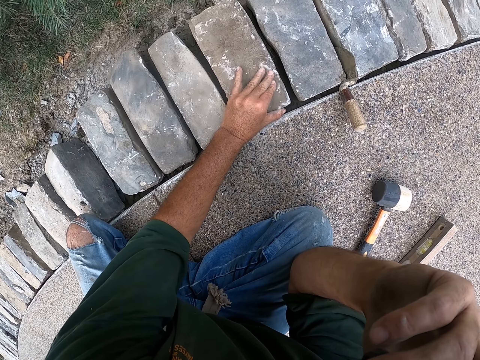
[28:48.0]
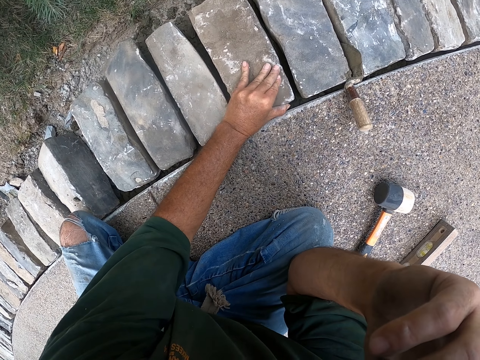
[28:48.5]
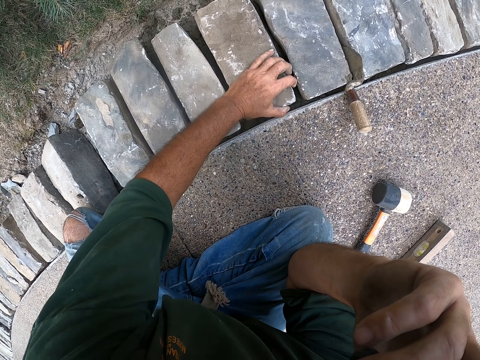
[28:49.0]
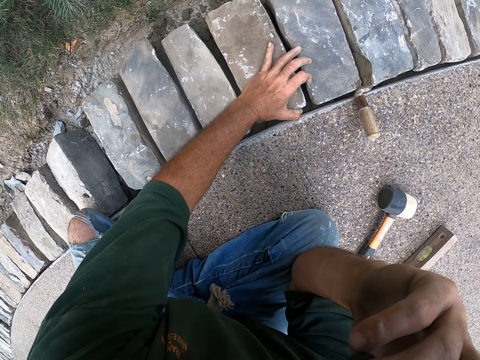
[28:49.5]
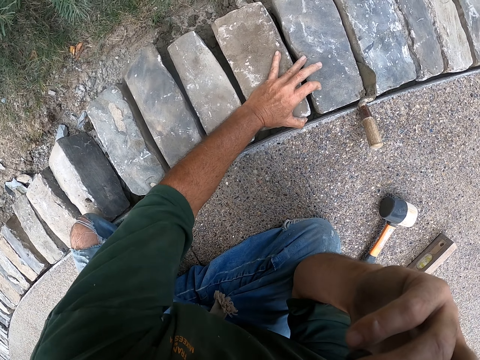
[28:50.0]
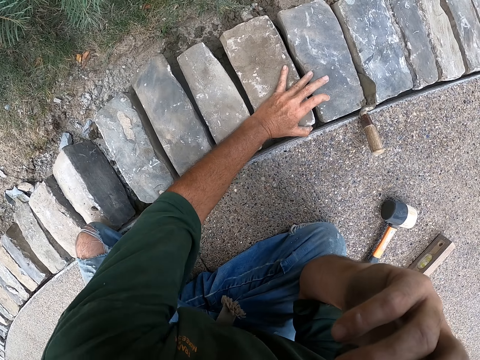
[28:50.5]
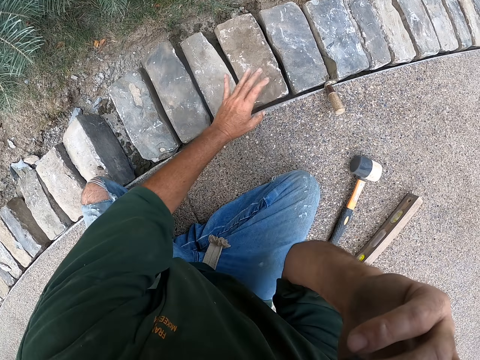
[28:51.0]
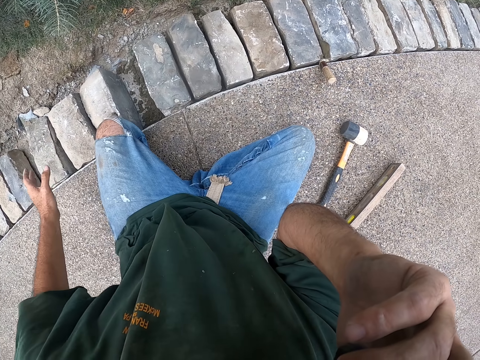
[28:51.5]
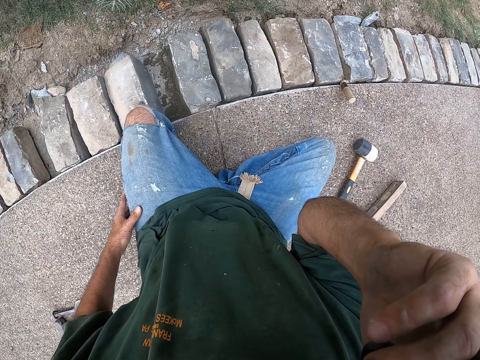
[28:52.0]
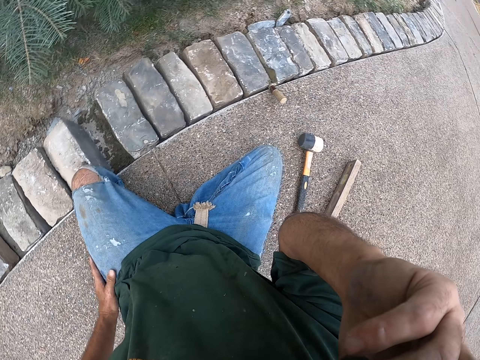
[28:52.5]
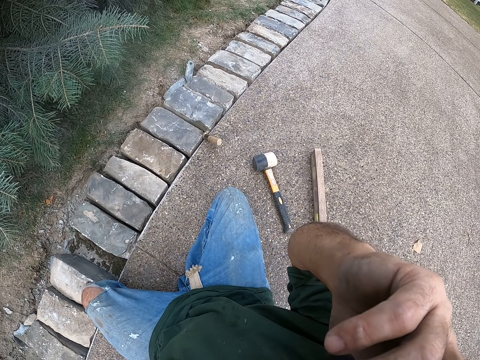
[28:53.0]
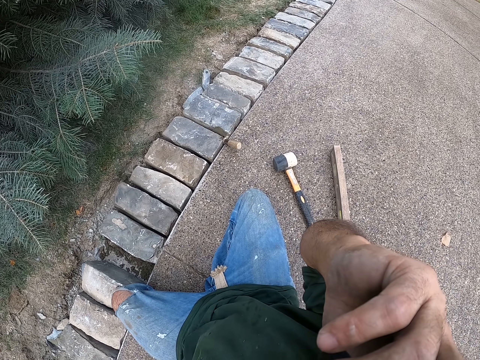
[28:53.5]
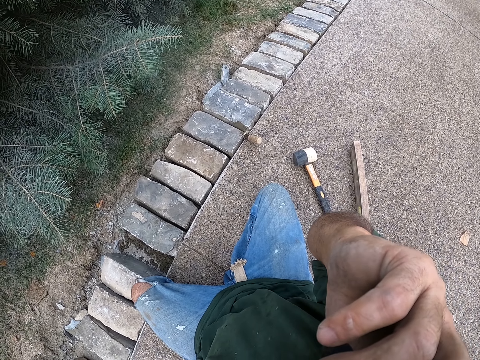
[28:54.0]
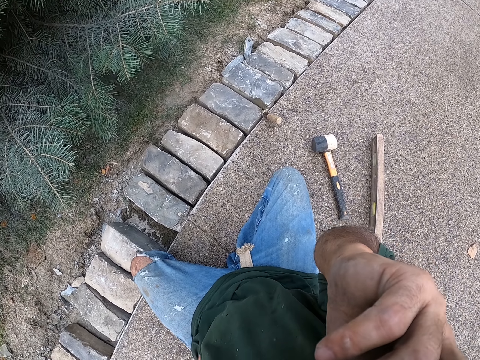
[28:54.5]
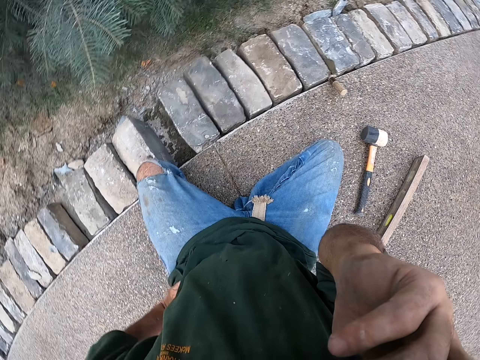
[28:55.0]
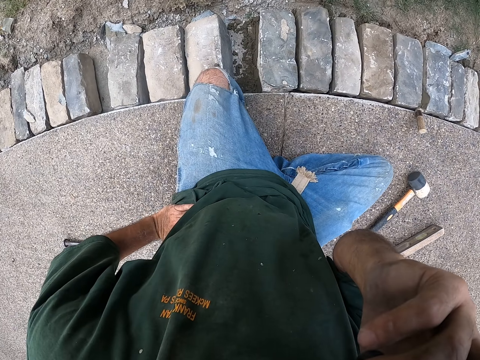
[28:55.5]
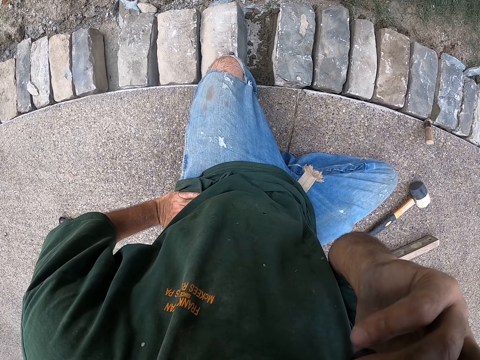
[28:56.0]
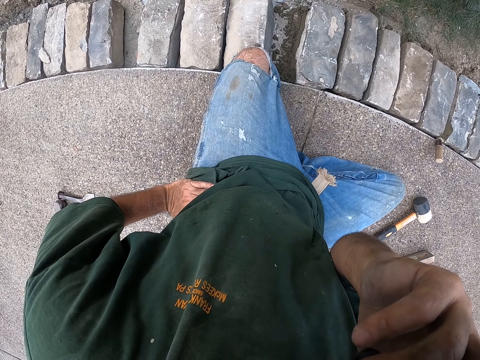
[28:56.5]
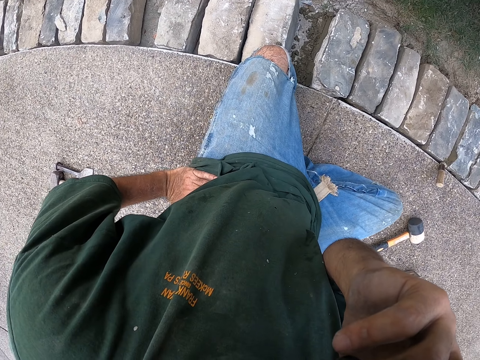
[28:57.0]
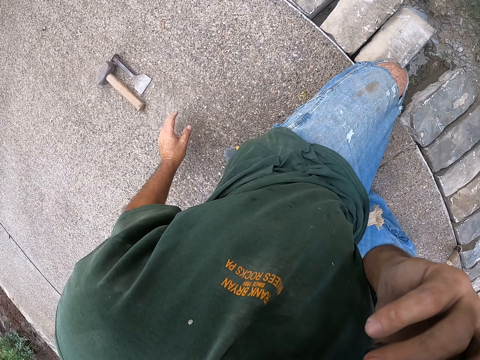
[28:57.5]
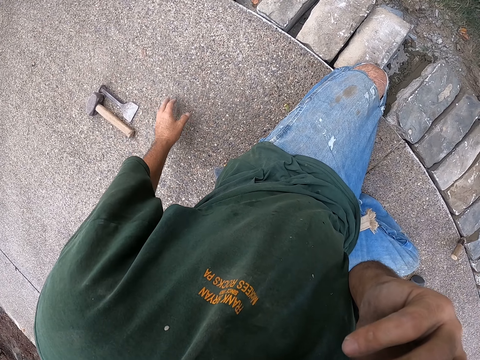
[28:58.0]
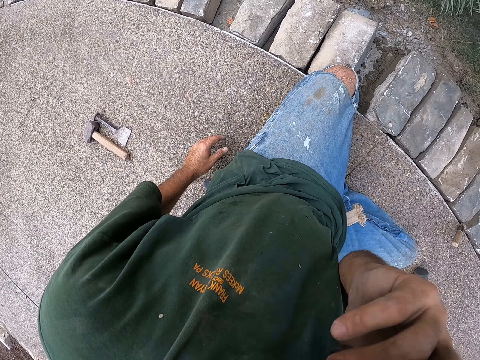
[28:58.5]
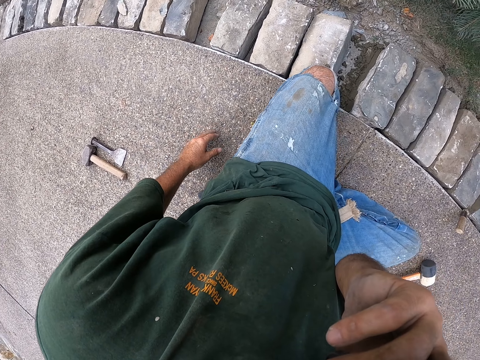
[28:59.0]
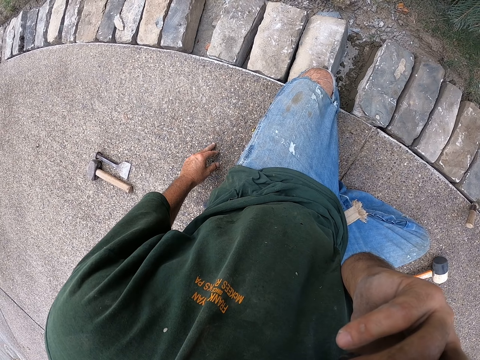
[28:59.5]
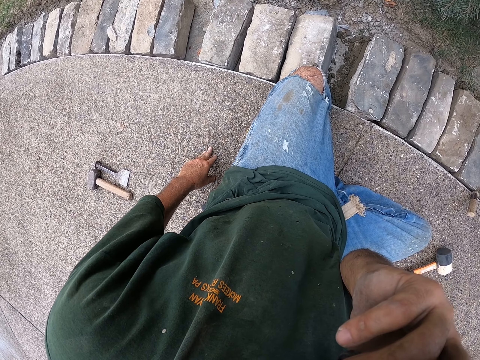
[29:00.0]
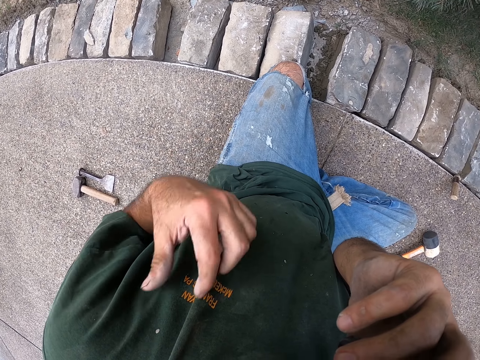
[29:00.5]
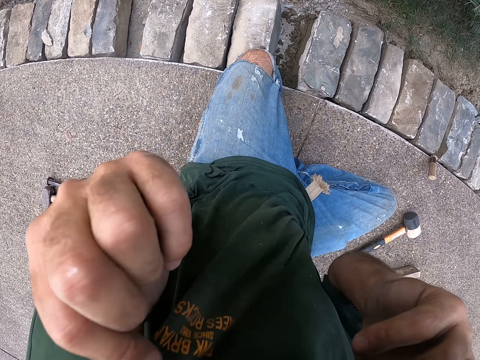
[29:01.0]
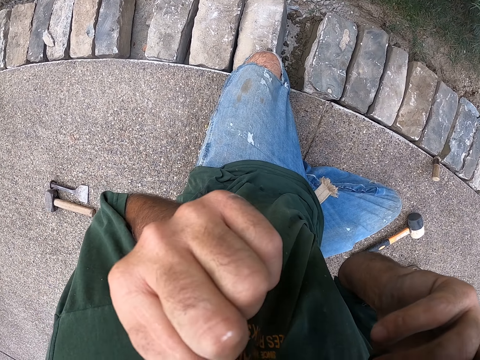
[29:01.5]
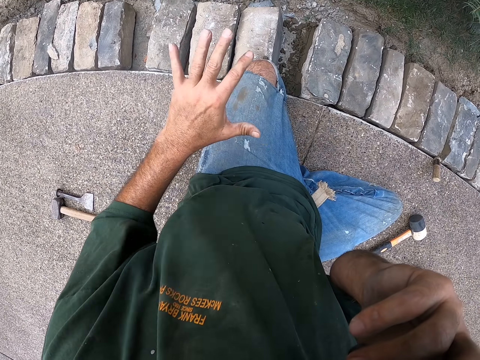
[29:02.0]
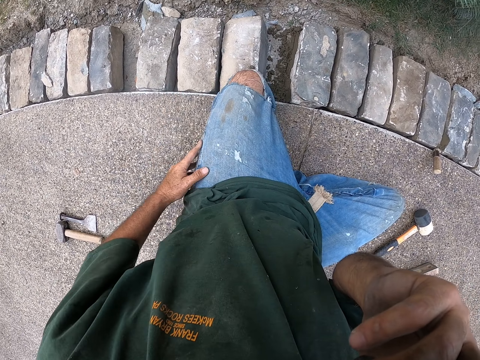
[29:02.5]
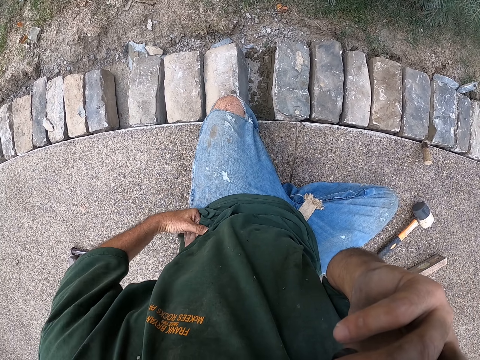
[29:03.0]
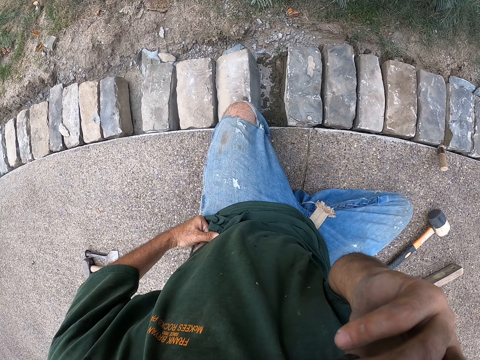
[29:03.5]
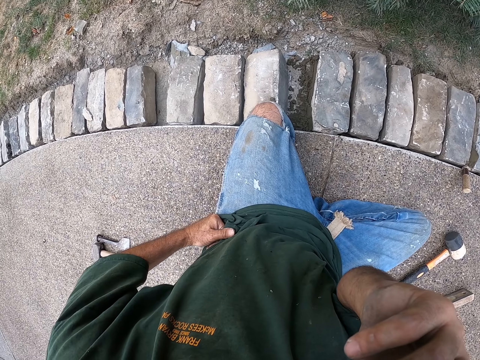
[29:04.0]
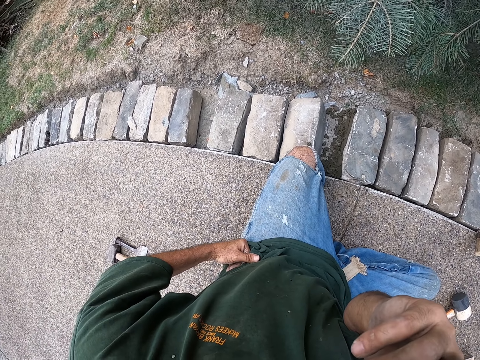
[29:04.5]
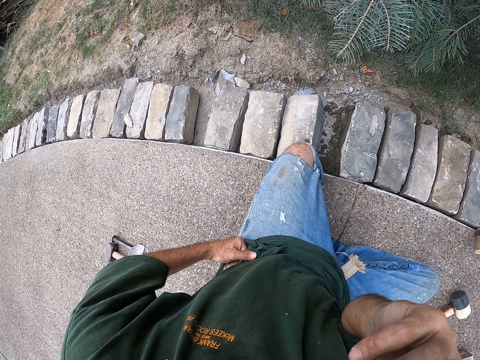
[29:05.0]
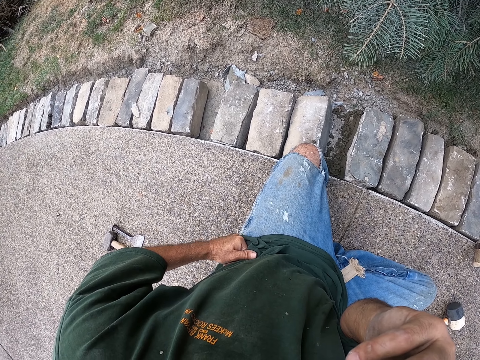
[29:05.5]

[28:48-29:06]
The camera wearer puts his hand on the brick. He presses down on the brick. He puts his hand on the waist. He looks around. He moves his hand. He lifts his hand. He wipes his face with his shirt. He puts down his hand. He puts his hand on his waist.

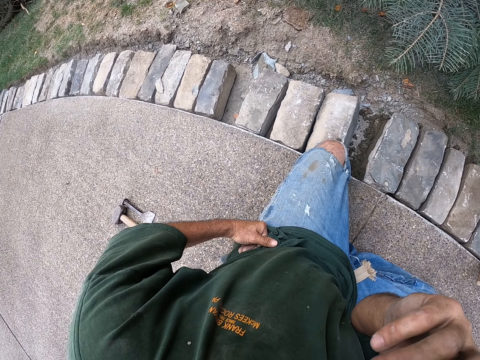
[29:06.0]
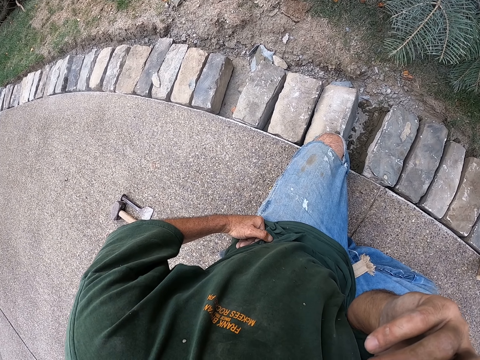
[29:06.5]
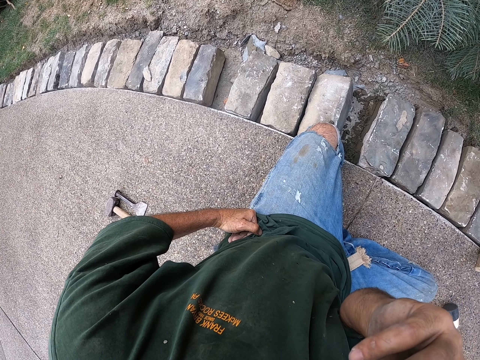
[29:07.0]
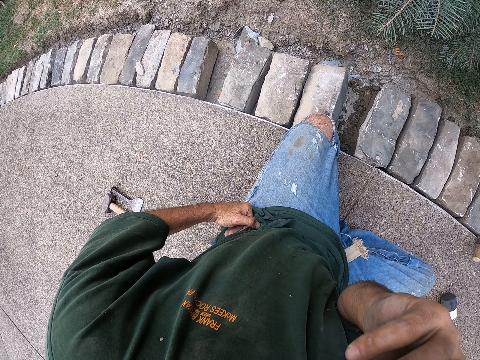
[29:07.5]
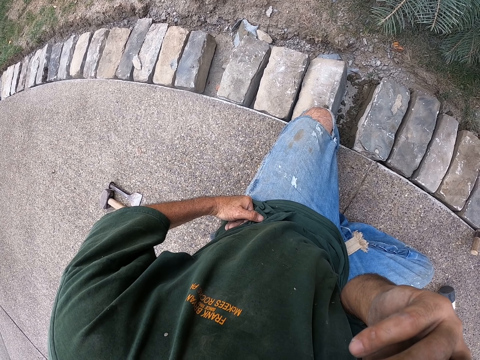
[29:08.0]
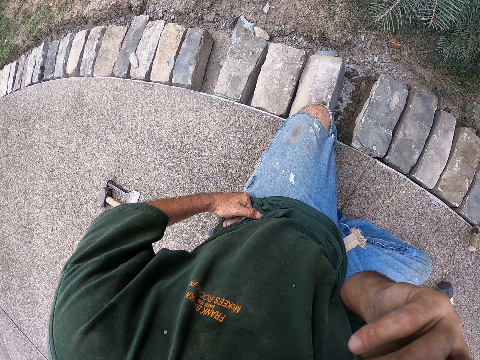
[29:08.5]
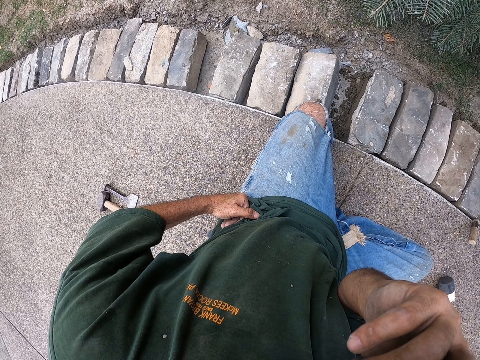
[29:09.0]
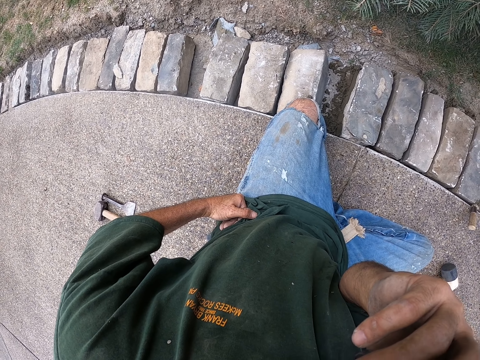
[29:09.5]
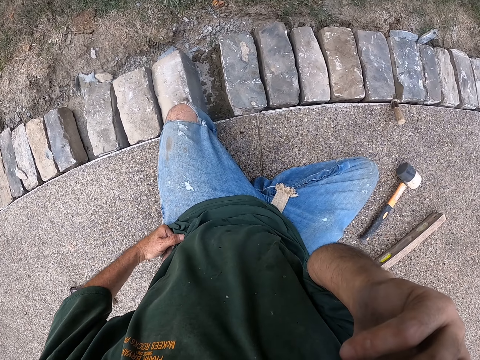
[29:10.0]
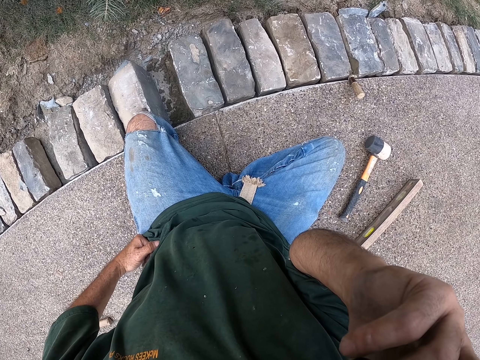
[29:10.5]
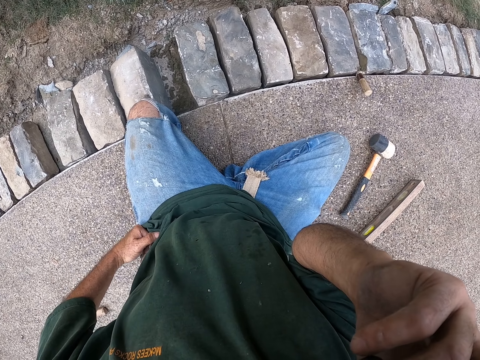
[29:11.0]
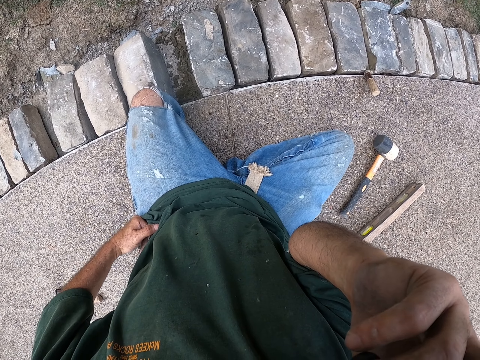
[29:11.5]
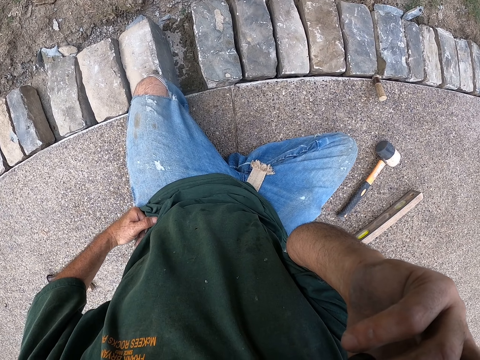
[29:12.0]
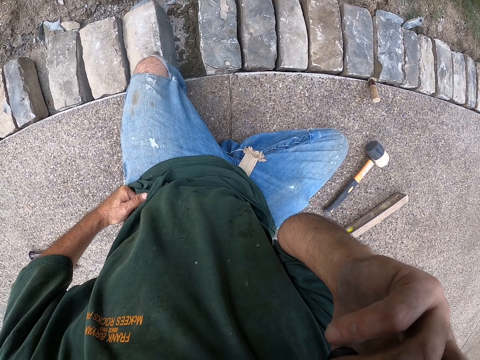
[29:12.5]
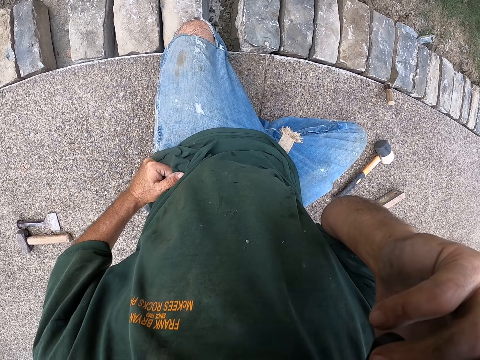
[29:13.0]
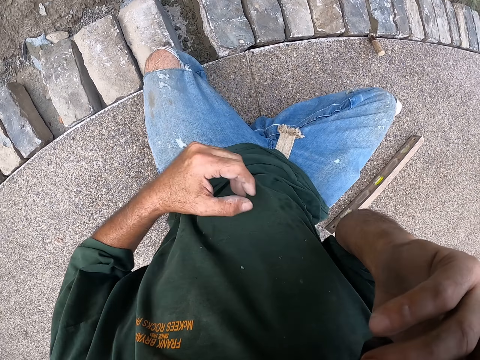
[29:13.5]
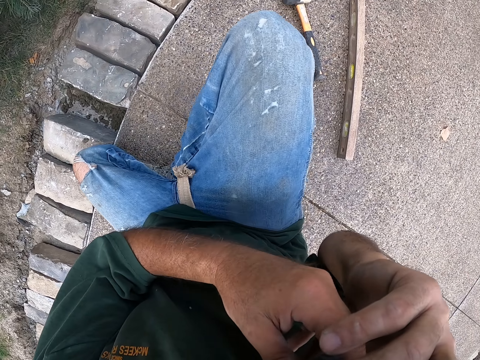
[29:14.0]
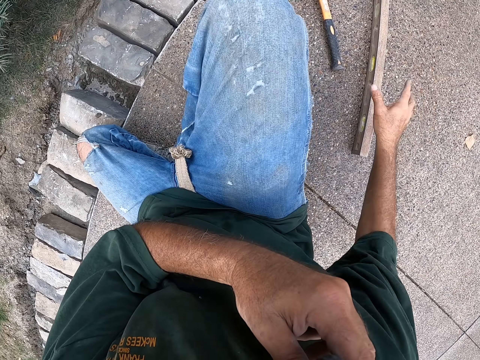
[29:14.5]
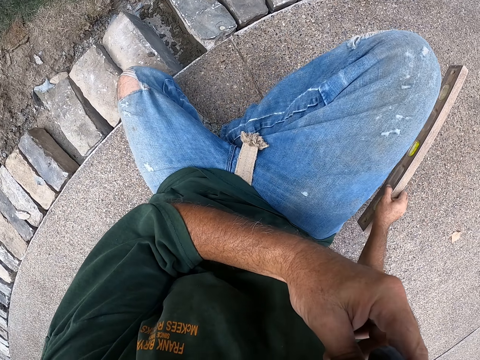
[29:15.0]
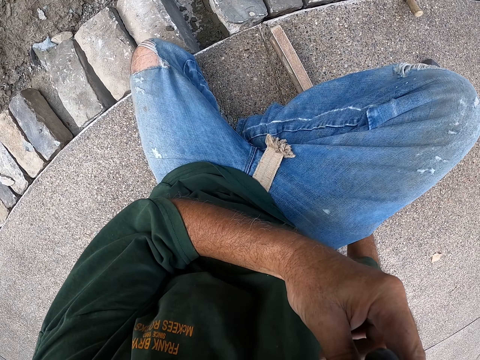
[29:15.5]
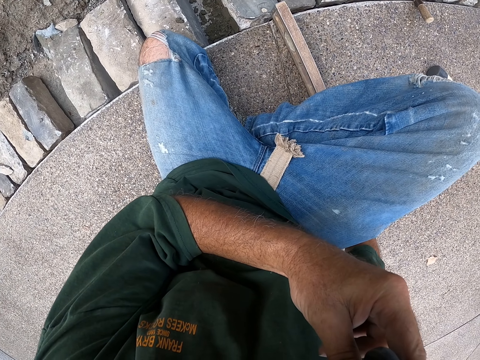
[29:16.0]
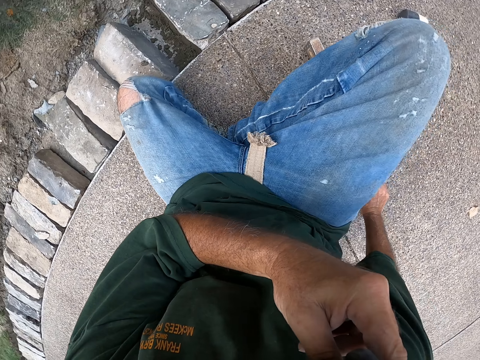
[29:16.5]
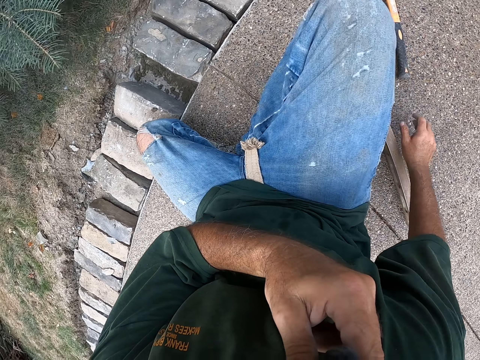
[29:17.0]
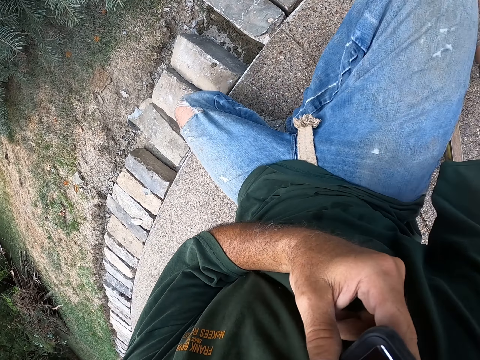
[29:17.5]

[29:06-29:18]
The camera wearer looks around. He lifts his hand. He holds the I-beam level or spirit level. He picks up the spirit level. He puts the I-beam level over the brick. He moves back the spirit level.
